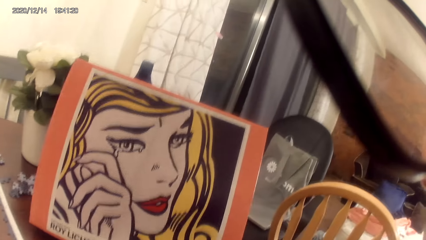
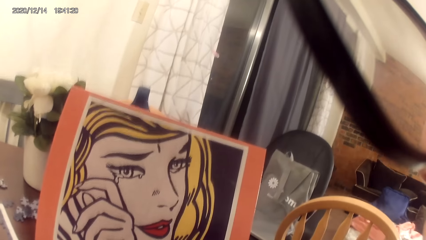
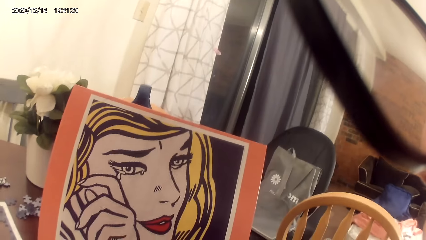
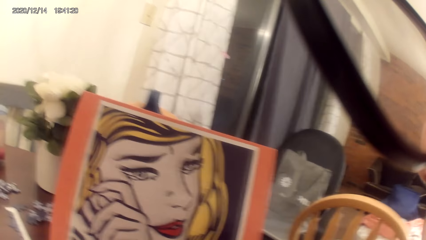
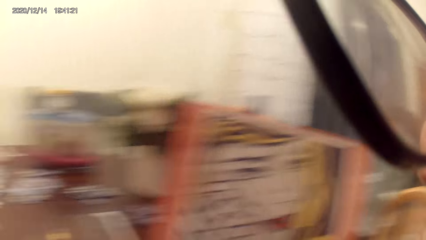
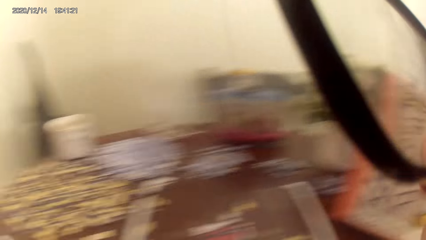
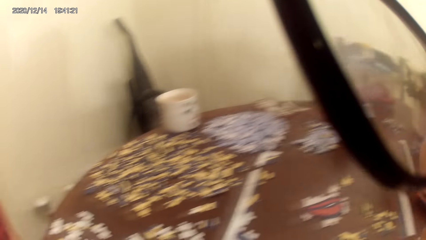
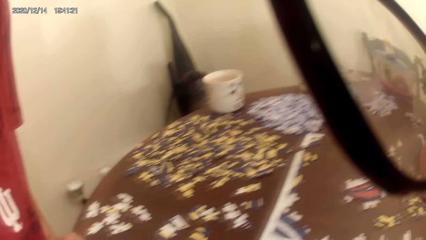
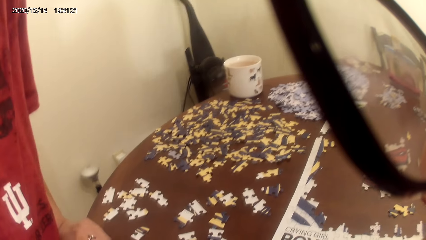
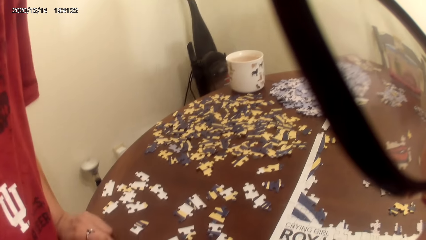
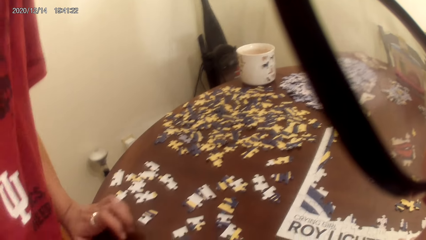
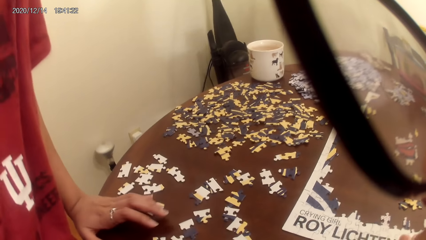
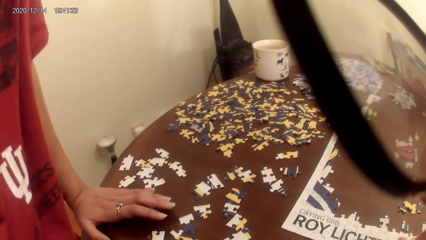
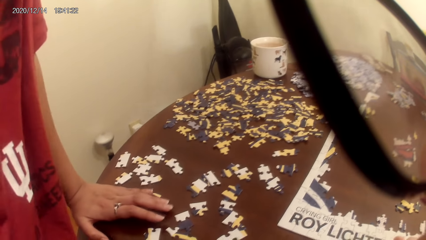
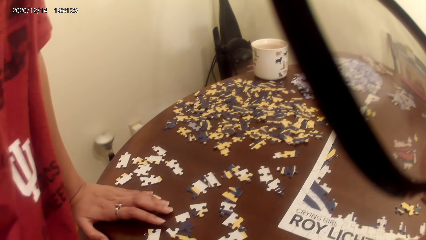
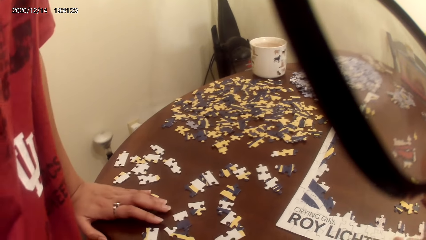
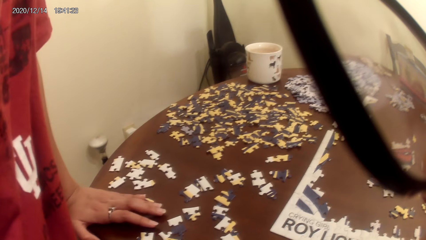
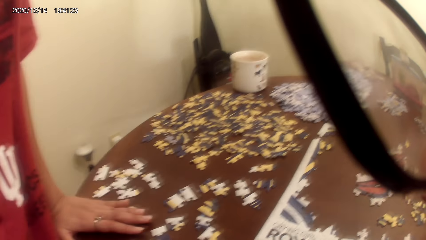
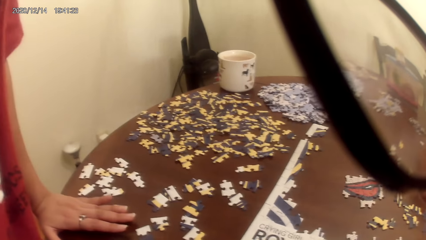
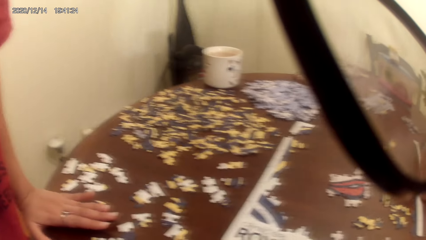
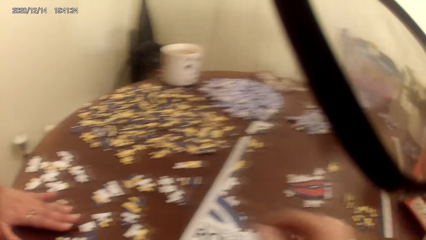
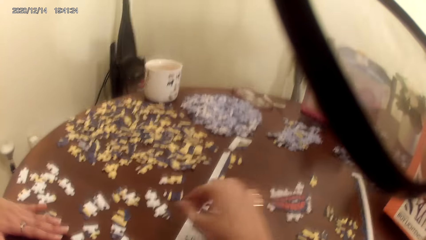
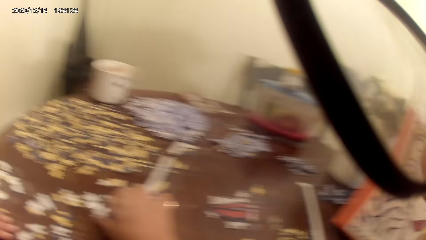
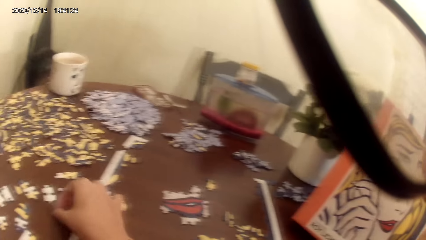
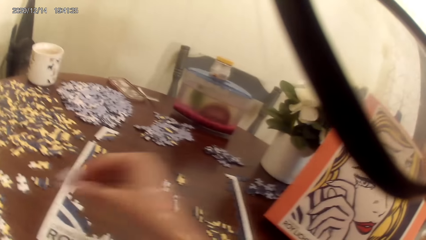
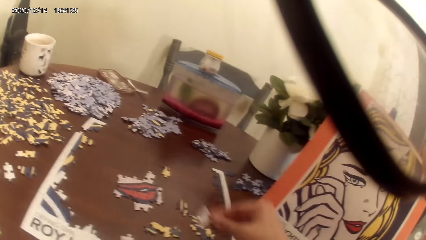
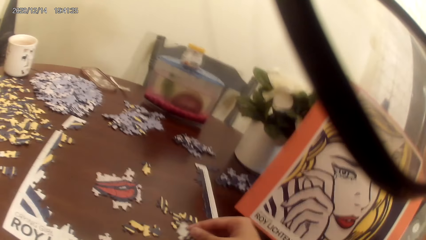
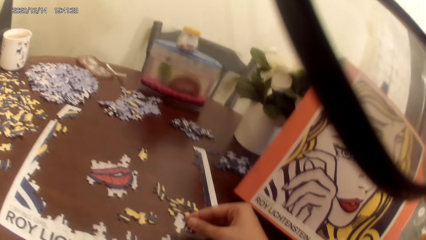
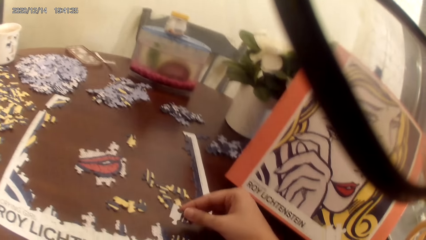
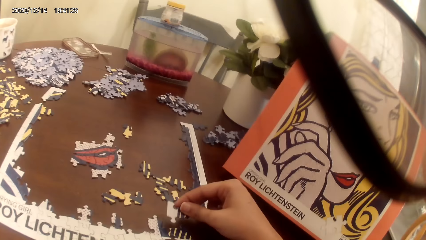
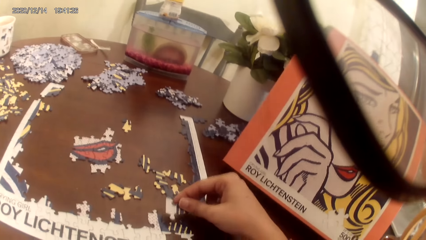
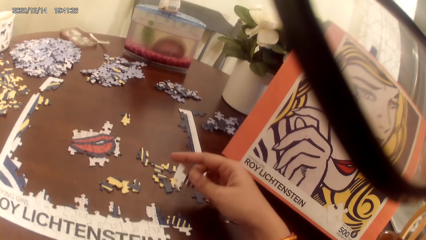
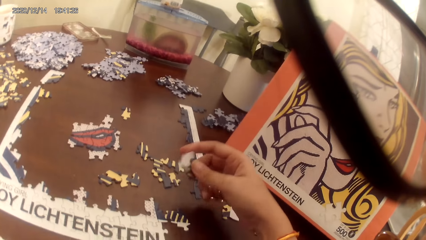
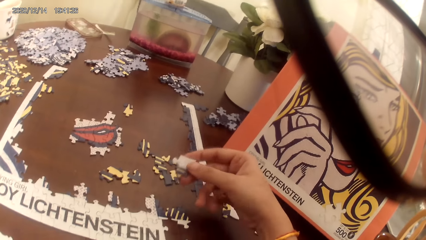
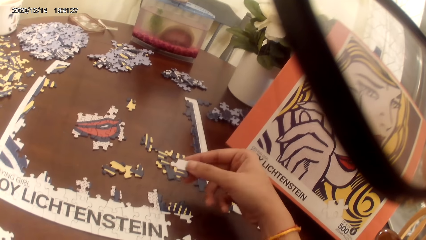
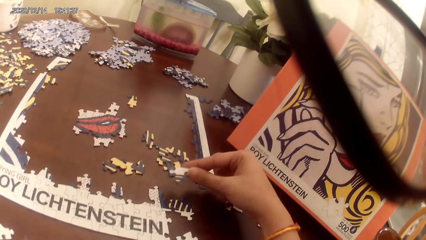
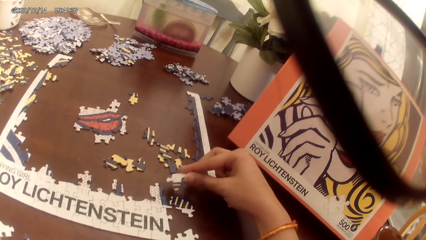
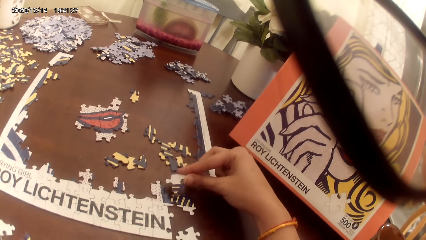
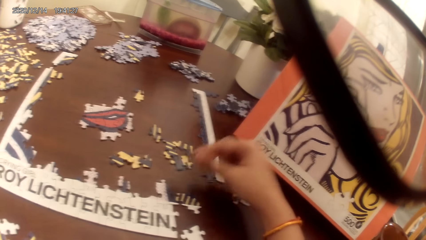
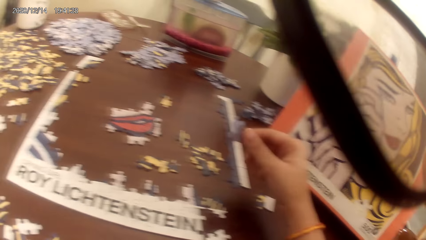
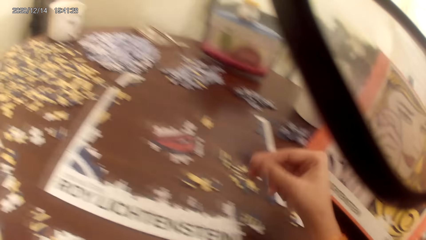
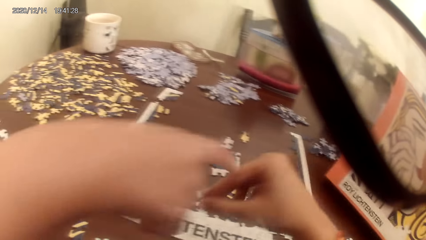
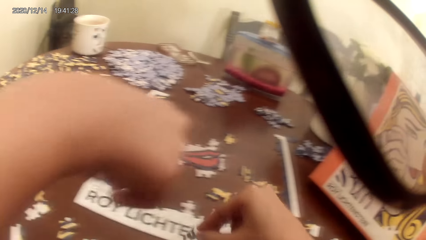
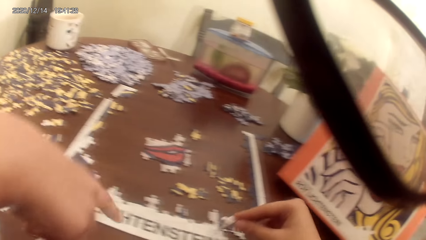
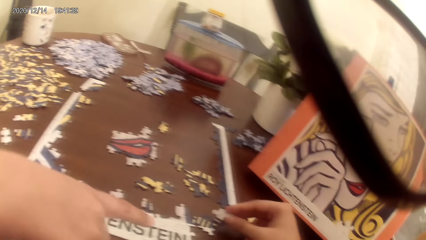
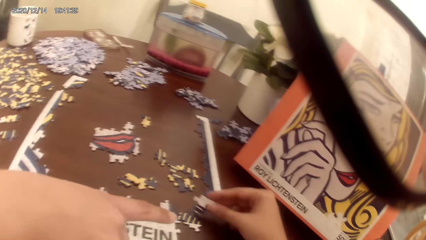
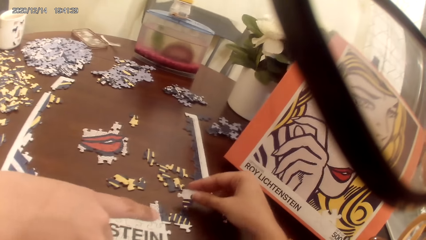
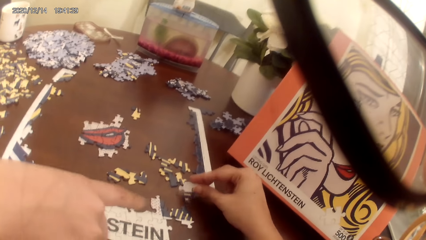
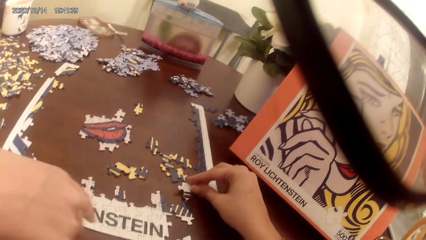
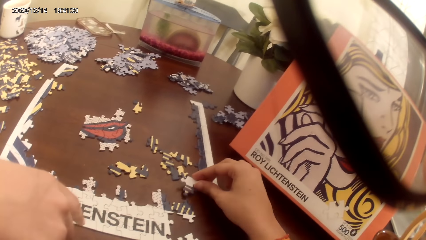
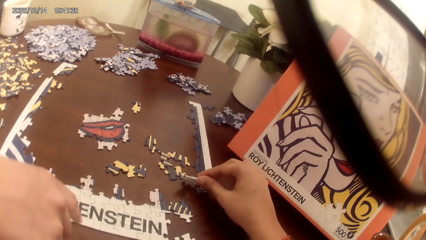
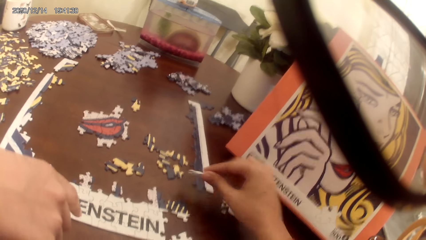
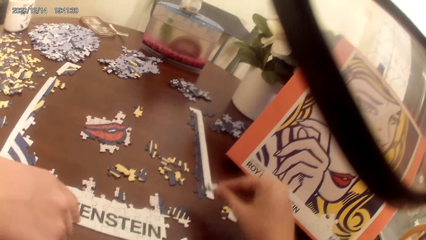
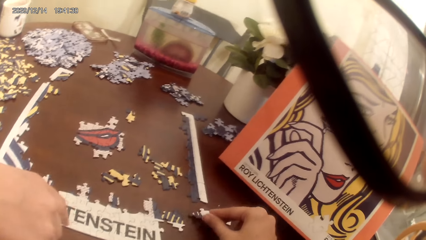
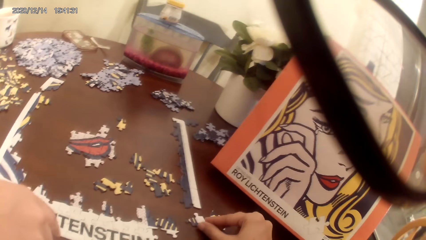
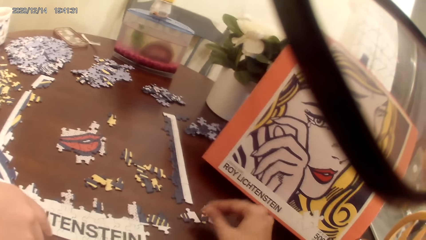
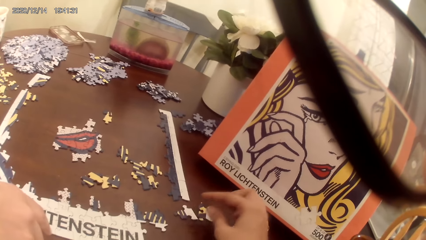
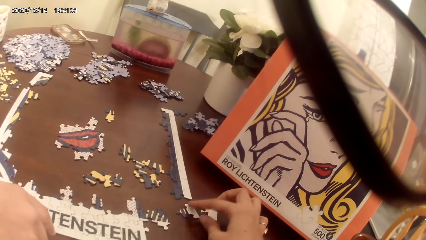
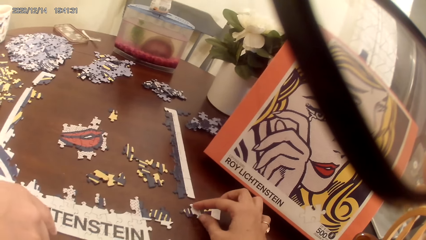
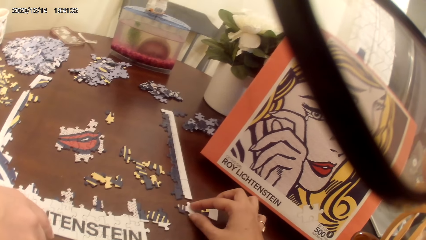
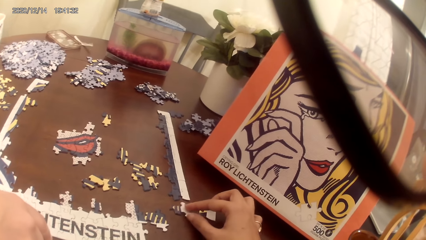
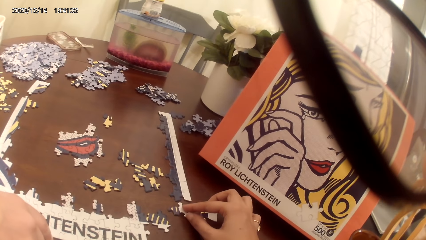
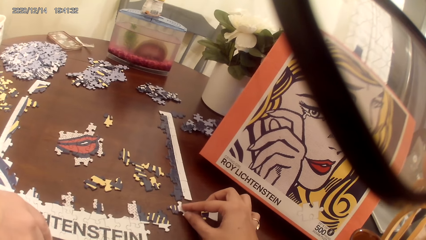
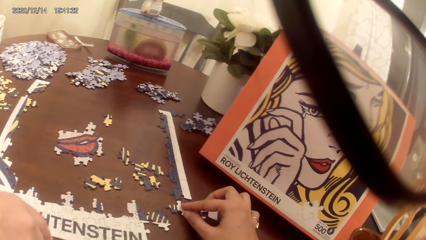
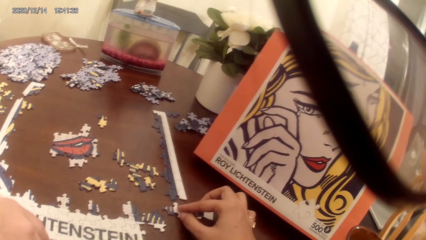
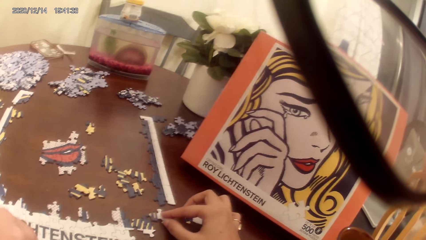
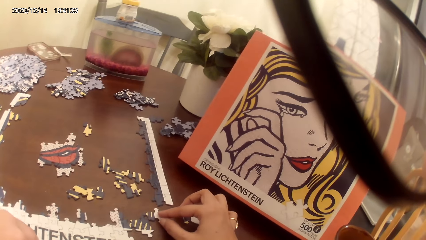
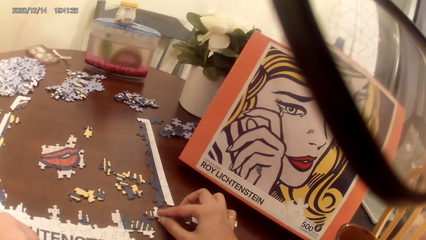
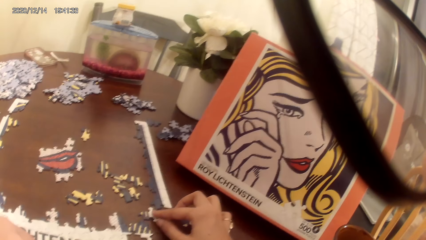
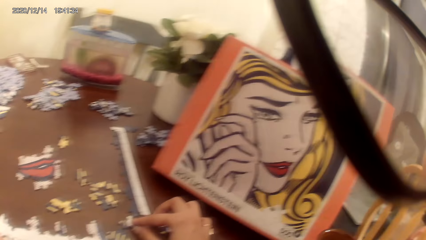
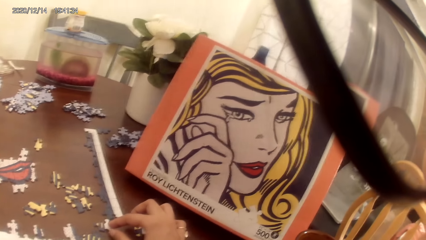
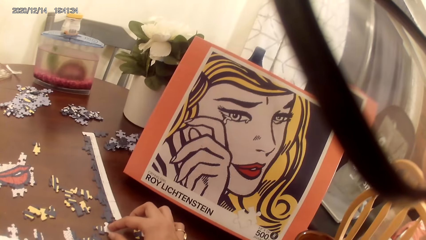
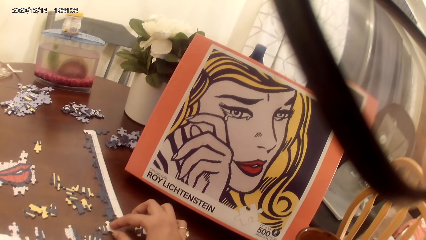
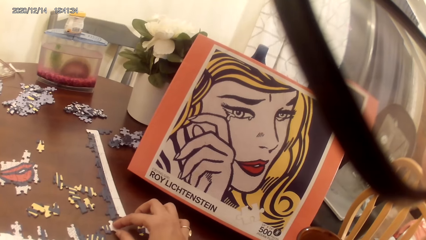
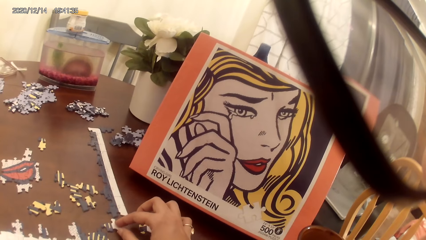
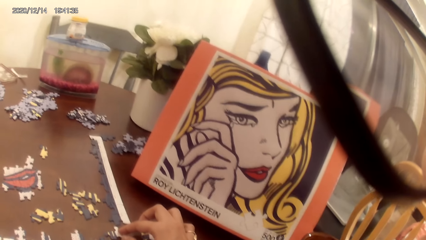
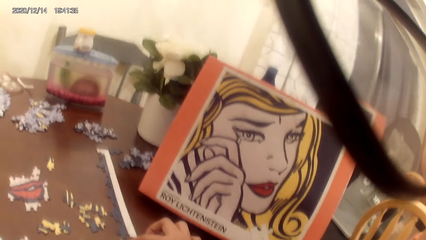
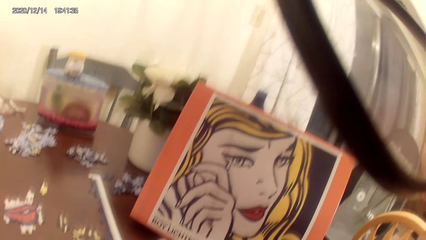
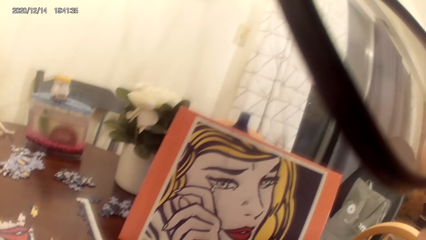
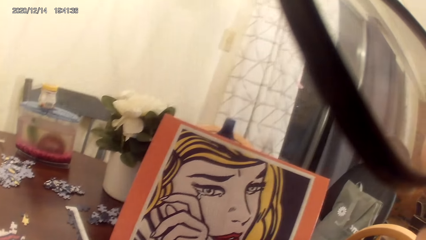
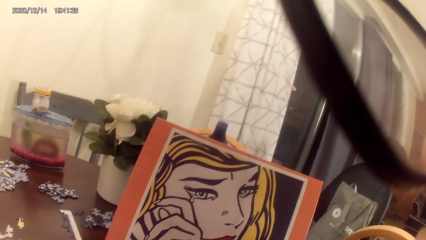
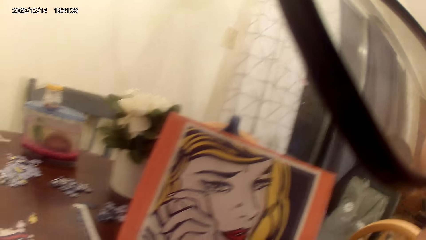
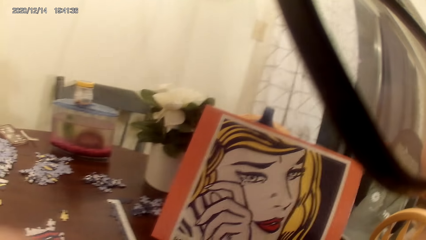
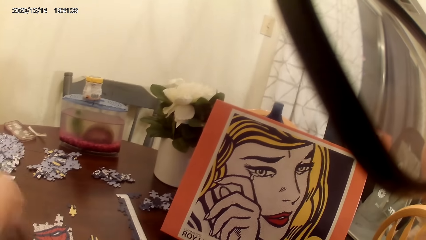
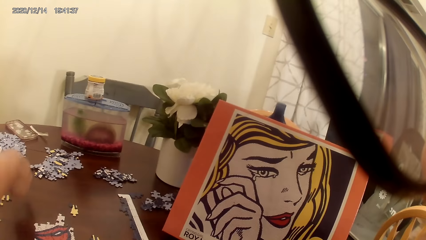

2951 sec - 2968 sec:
The camera wearer looks around. A lady talks with the camera wearer. The lady touches the table and talks with the camera wearer. The camera wearer picks up the puzzle. The lady talks with the camera wearer again. The camera wearer plays the jigsaw puzzle. The lady talks with the camera wearer and moves hands. The camera wearer plays the jigsaw puzzle. The lady points at the puzzles. The camera wearer arranges the puzzle.
